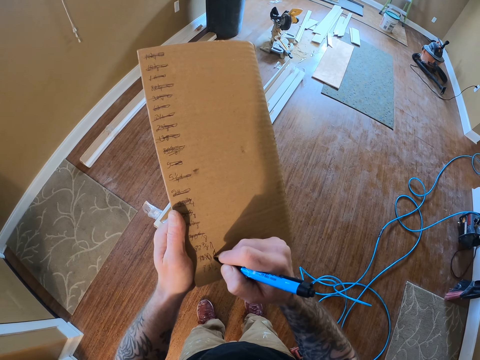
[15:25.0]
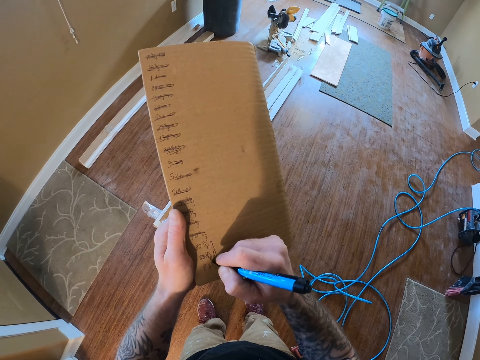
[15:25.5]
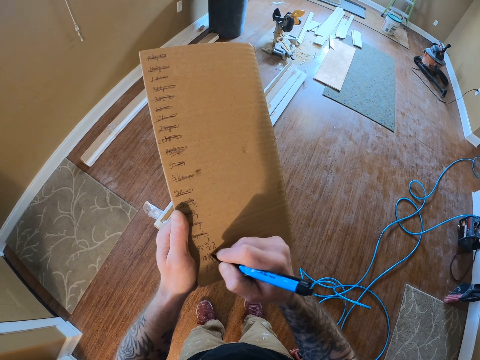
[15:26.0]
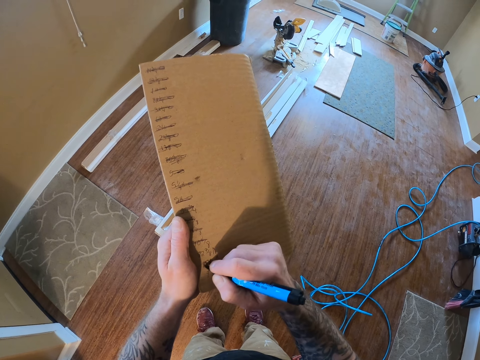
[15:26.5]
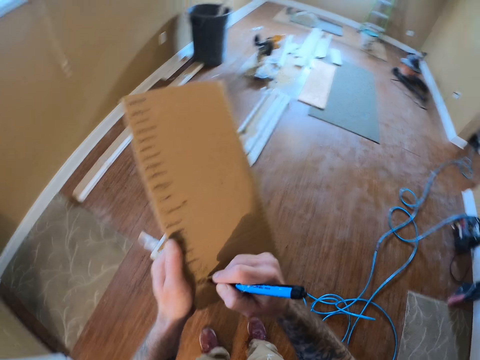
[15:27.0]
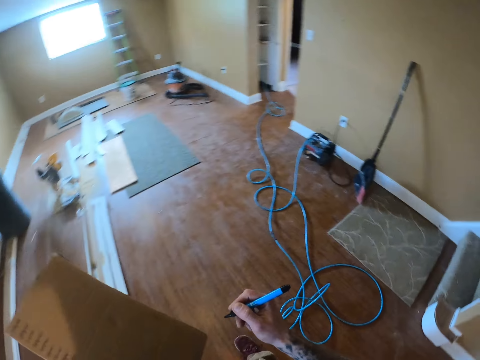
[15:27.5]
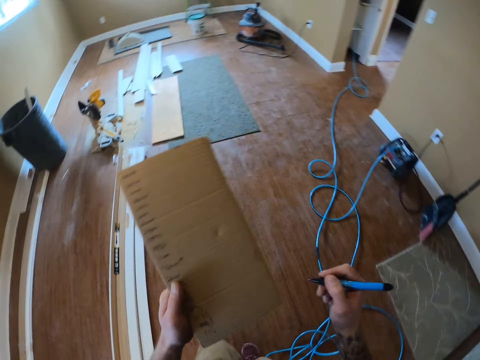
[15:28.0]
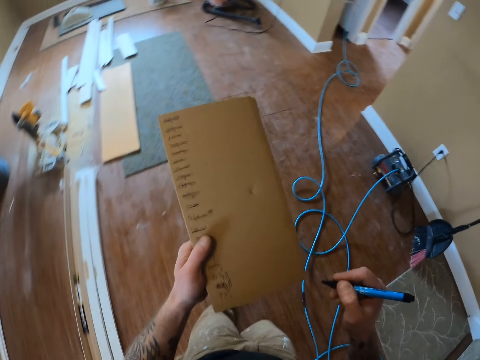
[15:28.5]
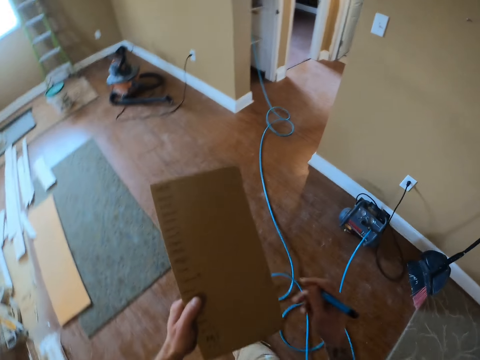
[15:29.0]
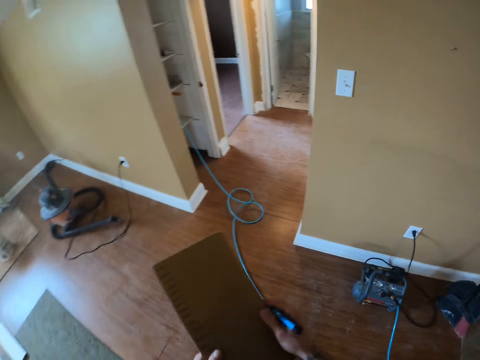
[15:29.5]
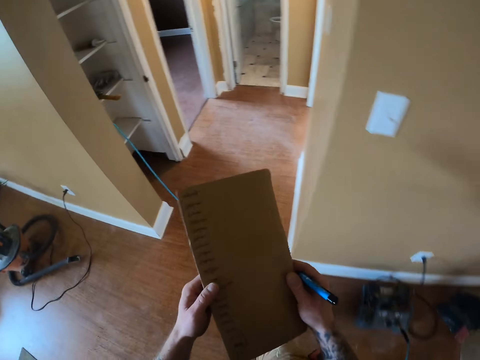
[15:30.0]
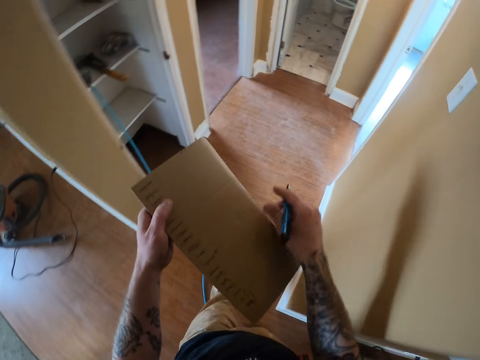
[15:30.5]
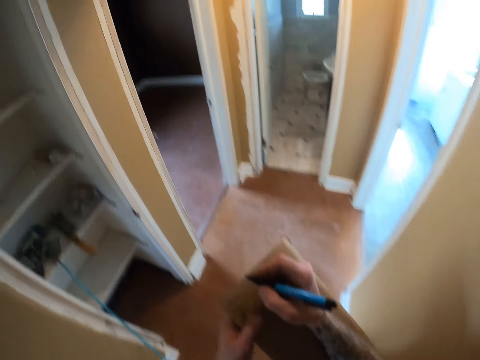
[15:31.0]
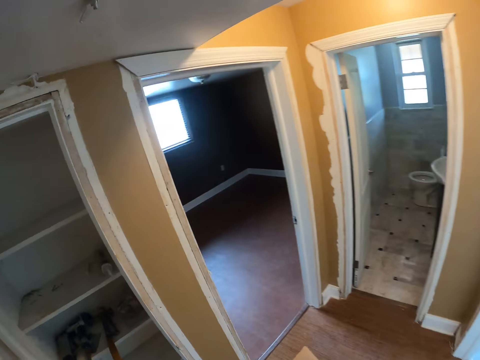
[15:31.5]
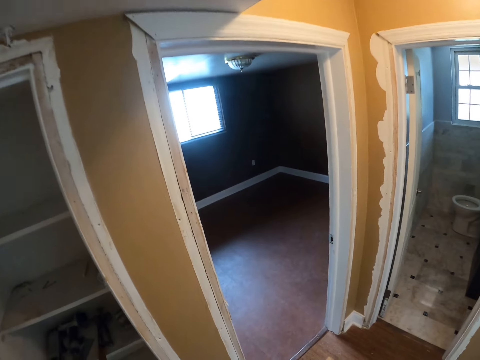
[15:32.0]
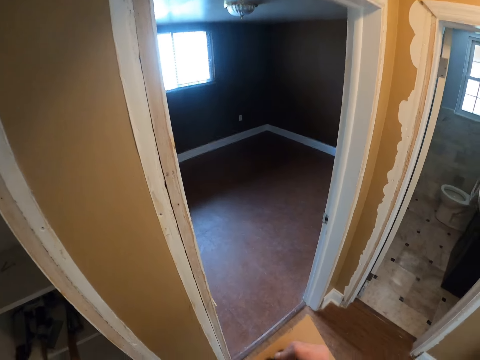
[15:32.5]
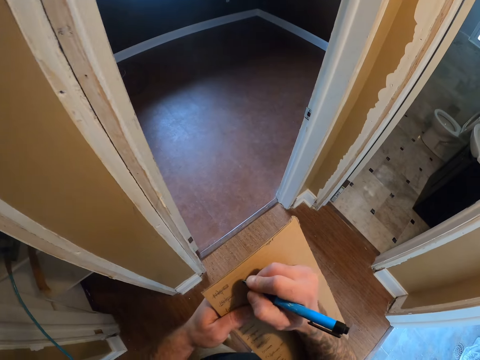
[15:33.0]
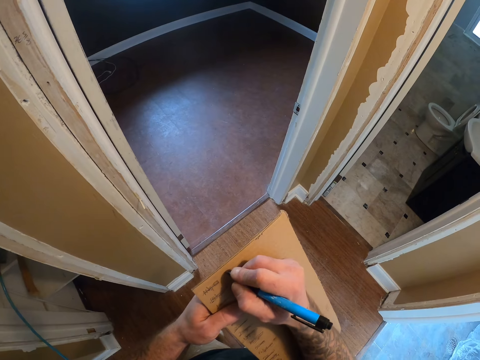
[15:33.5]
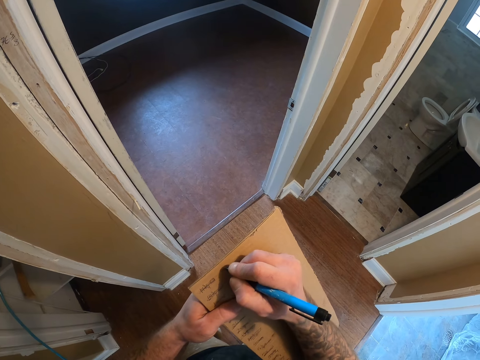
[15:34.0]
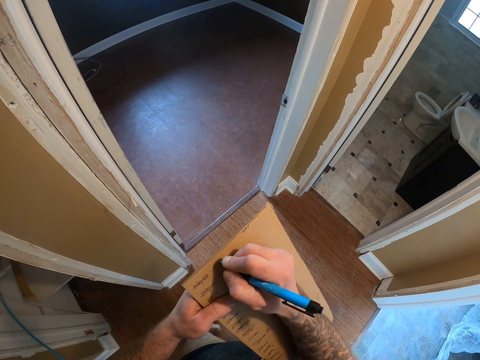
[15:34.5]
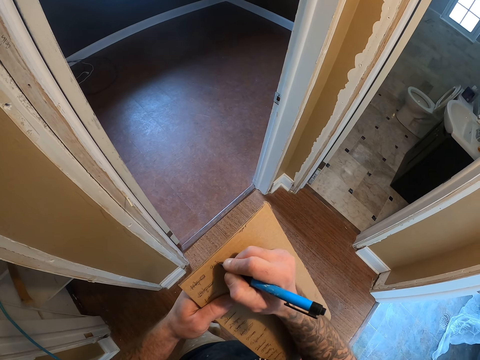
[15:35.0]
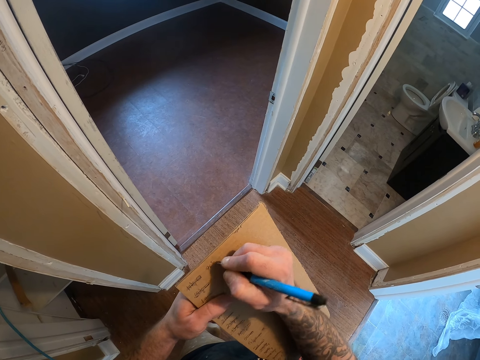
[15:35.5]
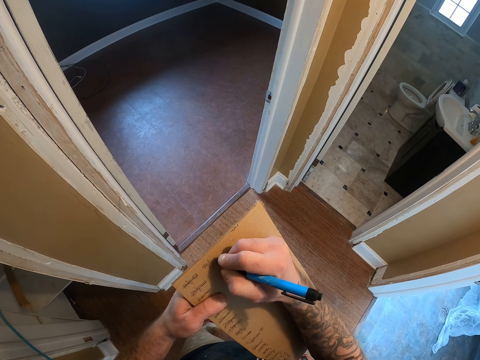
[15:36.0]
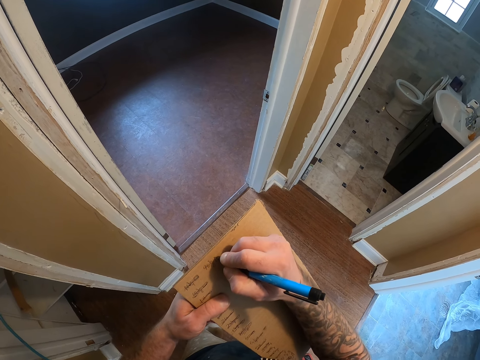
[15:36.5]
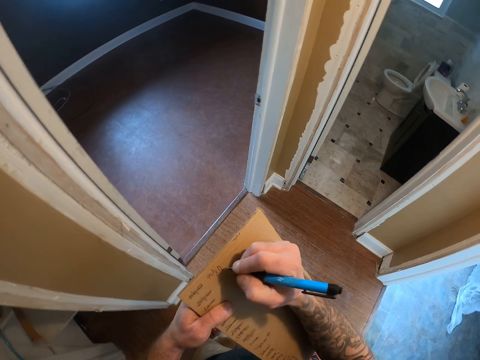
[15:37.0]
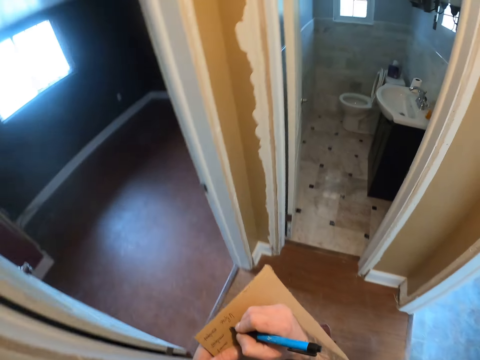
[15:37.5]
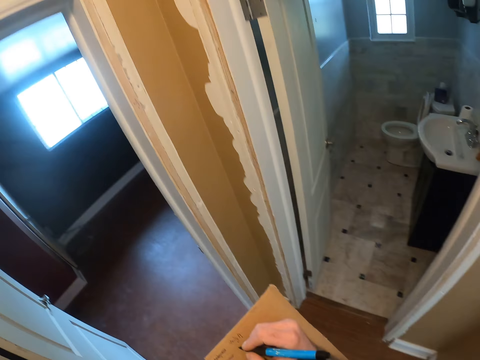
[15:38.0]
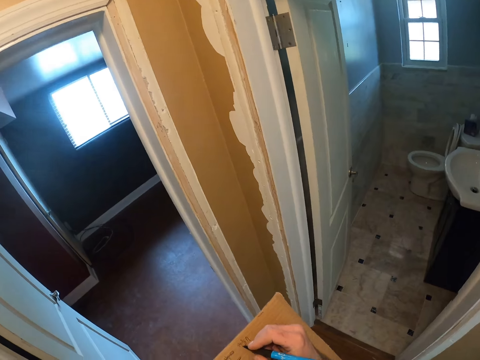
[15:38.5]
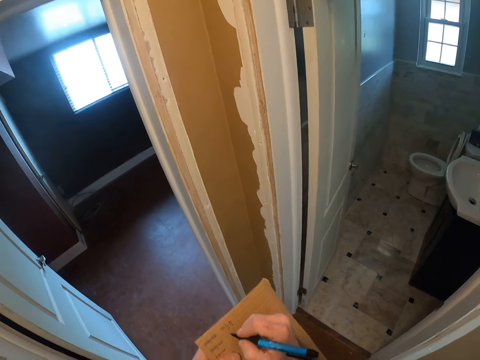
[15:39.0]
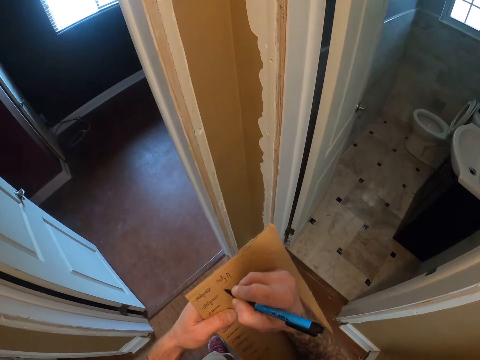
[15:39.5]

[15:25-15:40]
The camera wearer pulls the mark pen off the box. They walk around the room. They hold the box with both hands. They walk around the house. They write on the box with the mark pen.

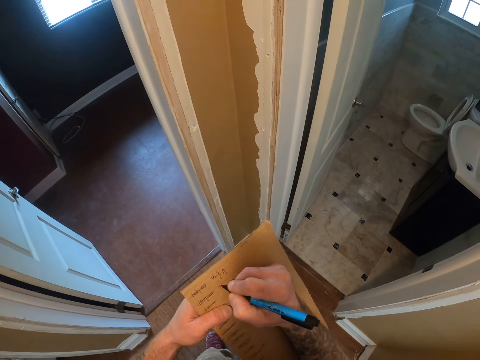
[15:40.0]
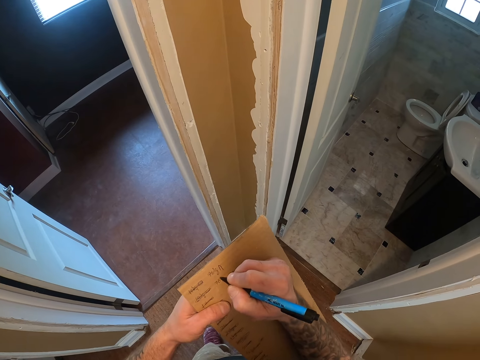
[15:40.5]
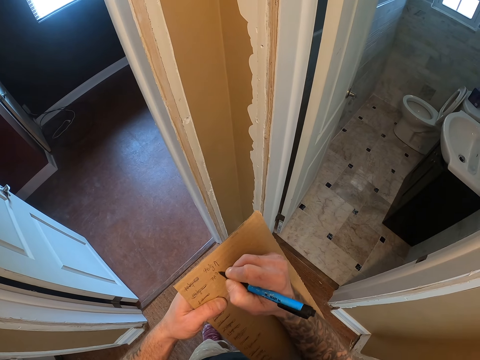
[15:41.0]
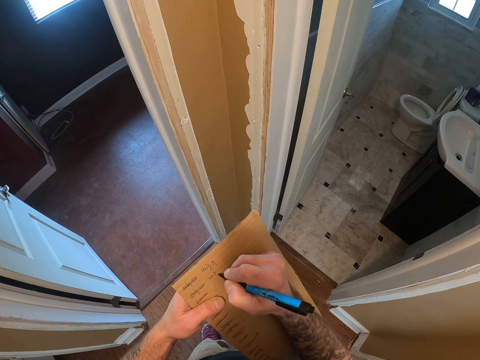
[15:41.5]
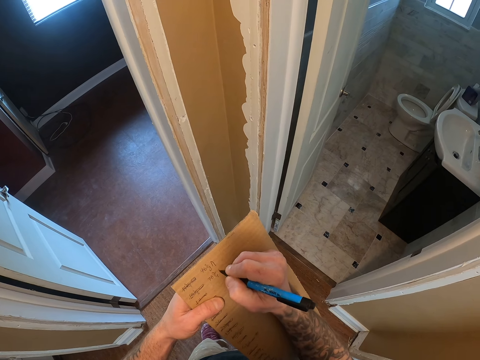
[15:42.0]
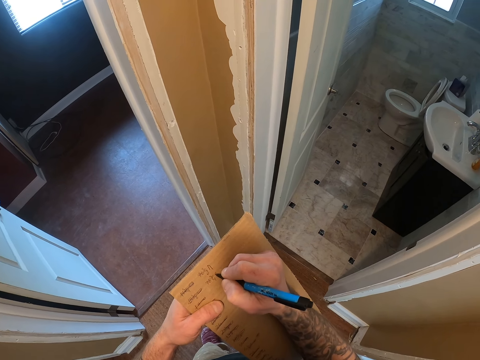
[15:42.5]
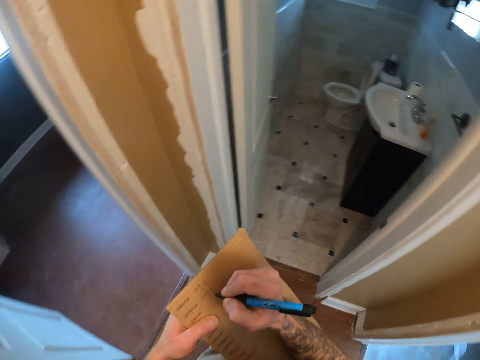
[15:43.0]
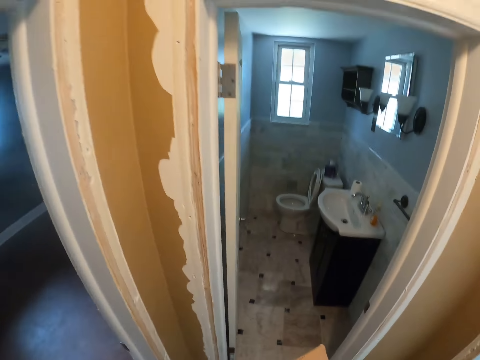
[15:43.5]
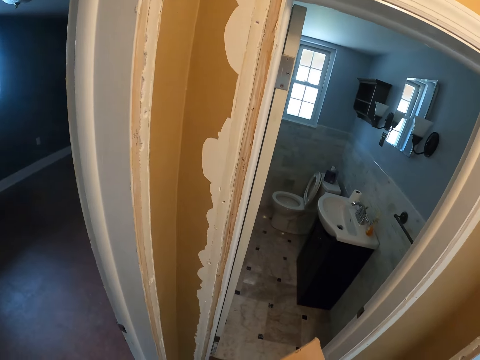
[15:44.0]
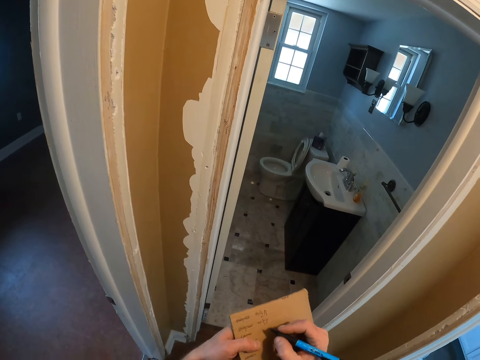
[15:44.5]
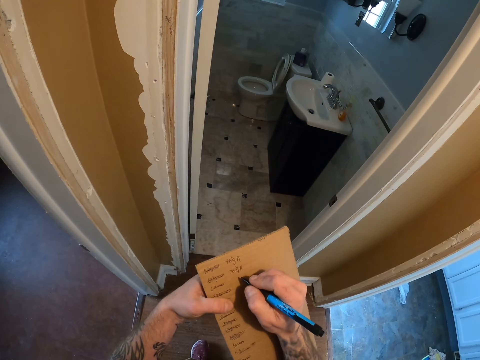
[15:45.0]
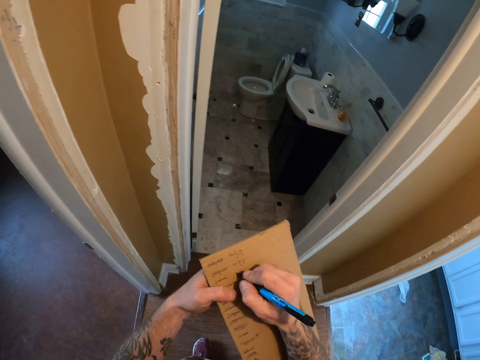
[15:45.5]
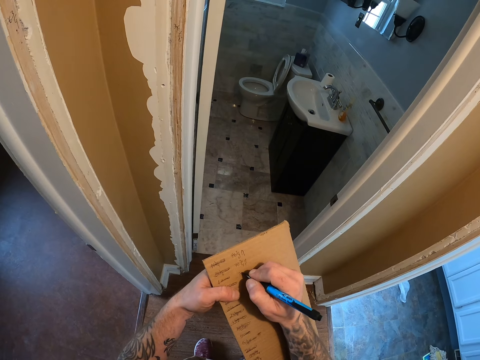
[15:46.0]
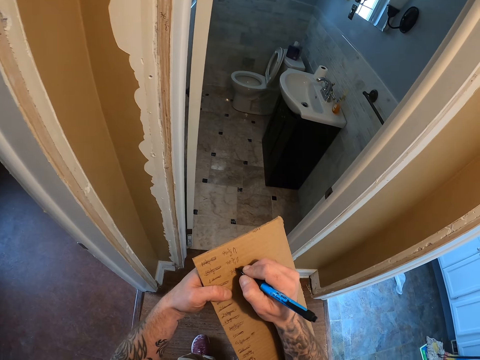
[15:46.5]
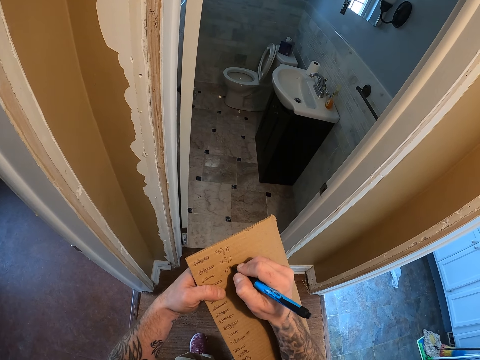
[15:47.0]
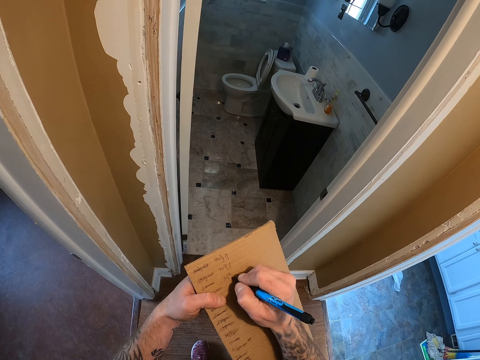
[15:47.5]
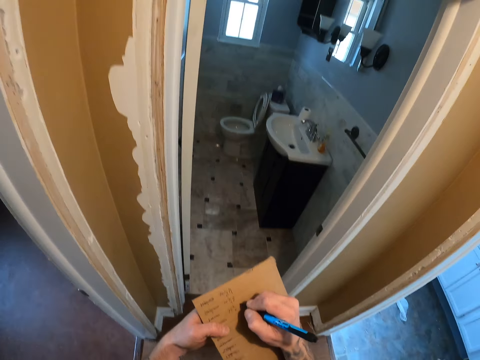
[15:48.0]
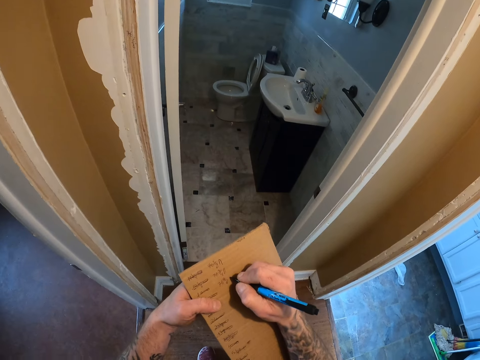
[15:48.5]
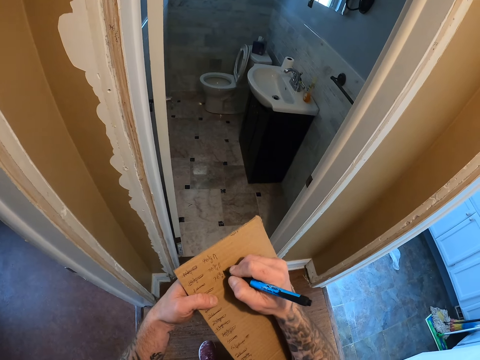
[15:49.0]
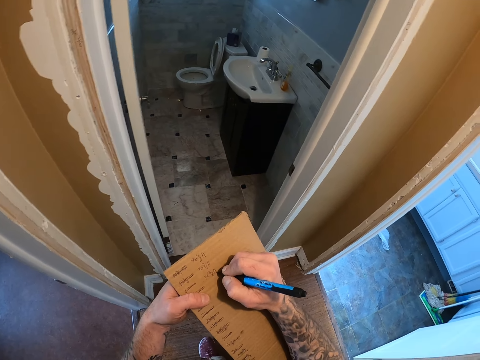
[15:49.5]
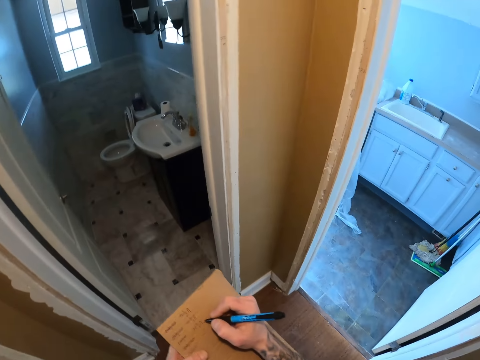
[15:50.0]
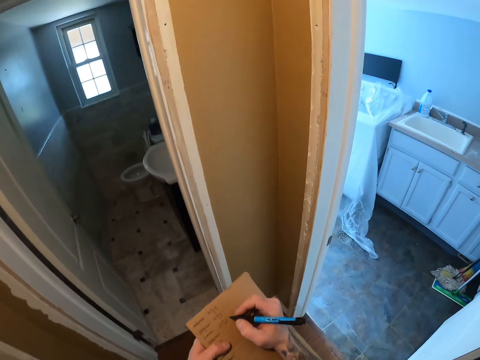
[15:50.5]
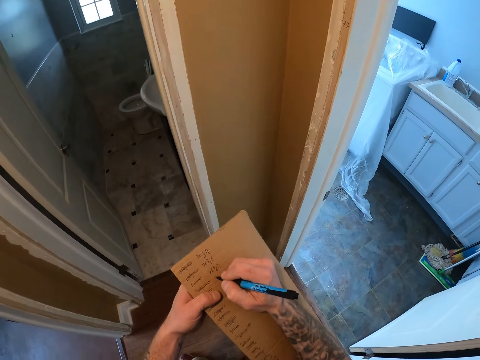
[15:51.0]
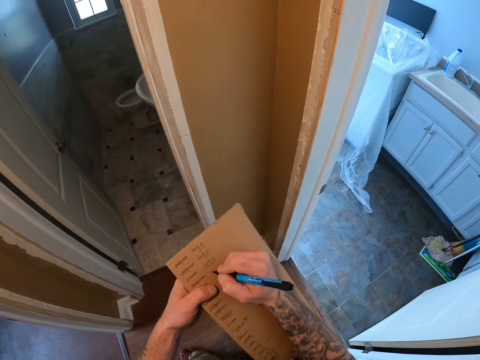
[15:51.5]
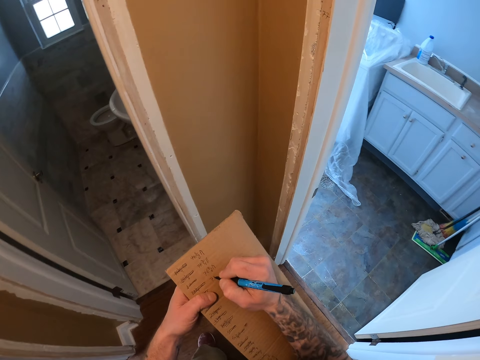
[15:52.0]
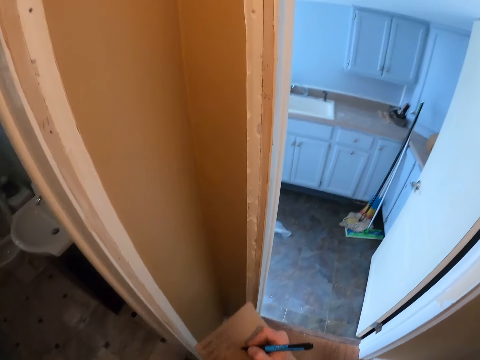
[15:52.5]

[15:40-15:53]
The camera wearer walks around the house. They look at the wood. They write on the box with a mark pen.
